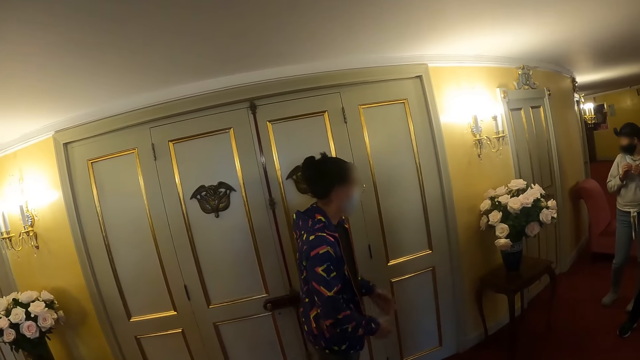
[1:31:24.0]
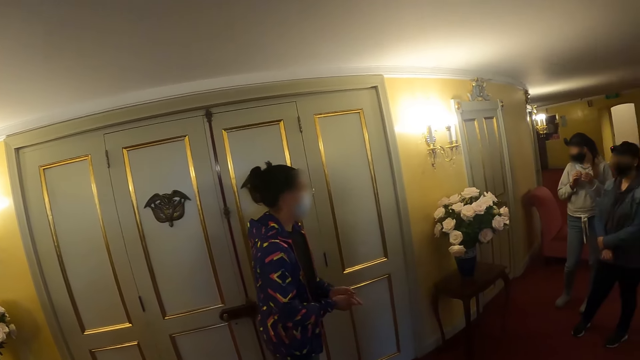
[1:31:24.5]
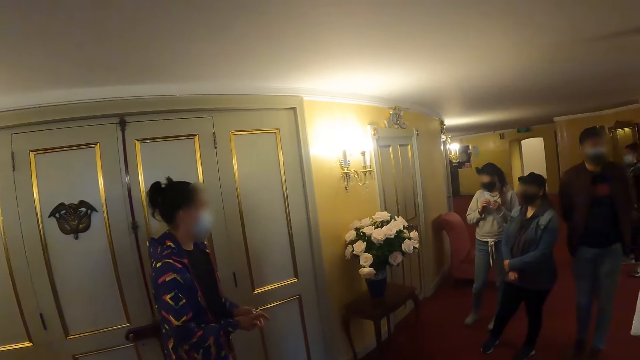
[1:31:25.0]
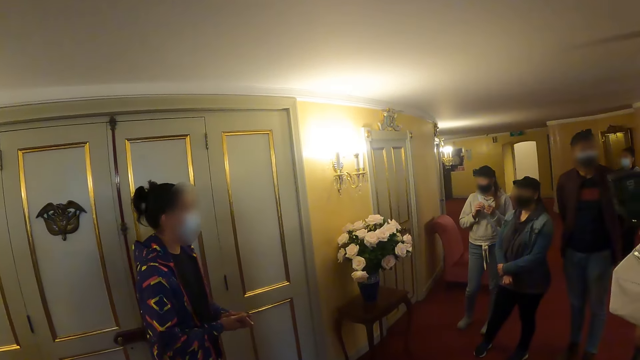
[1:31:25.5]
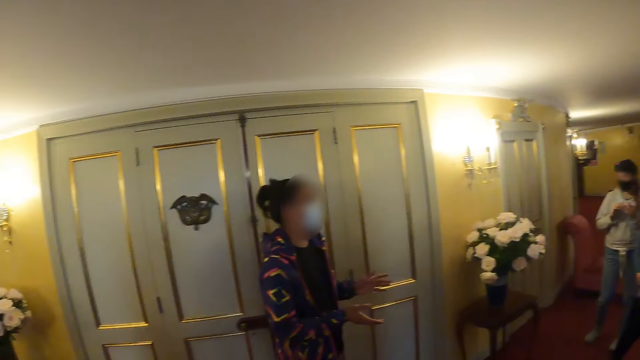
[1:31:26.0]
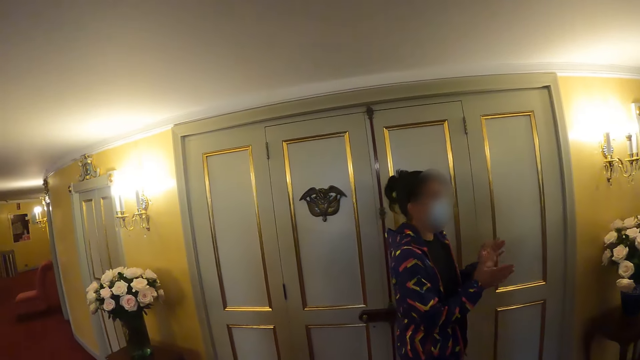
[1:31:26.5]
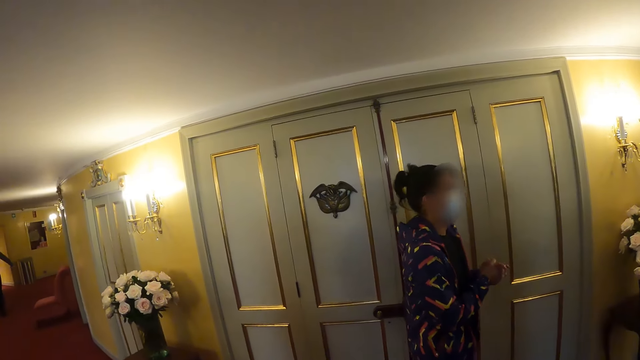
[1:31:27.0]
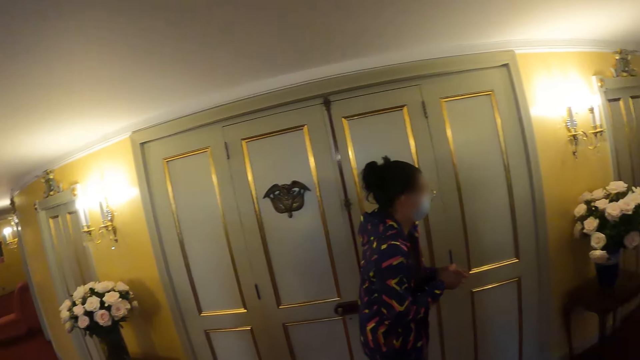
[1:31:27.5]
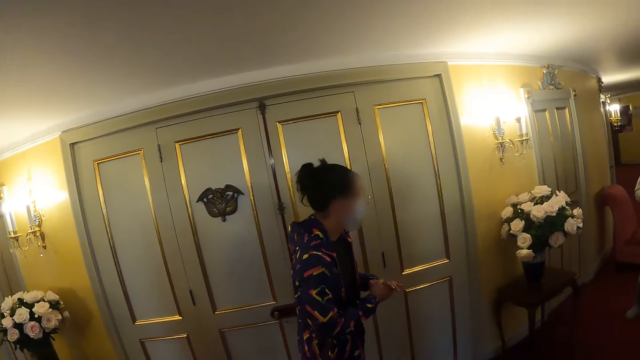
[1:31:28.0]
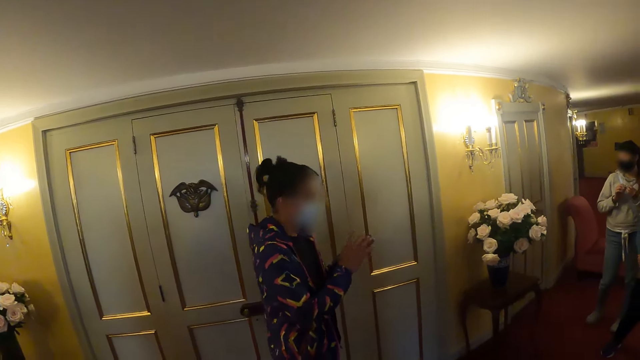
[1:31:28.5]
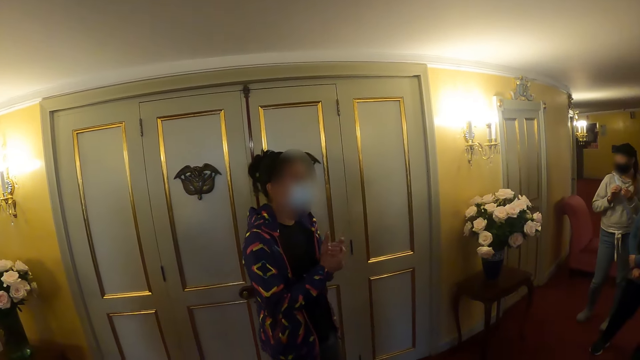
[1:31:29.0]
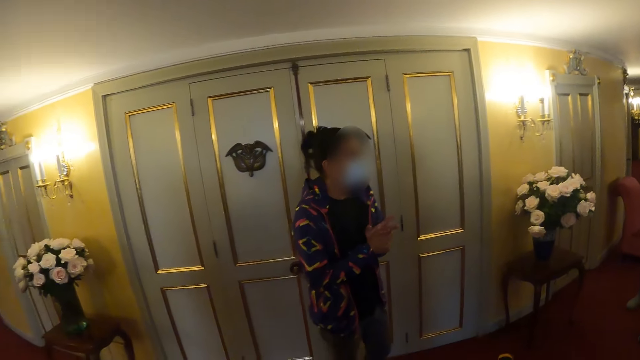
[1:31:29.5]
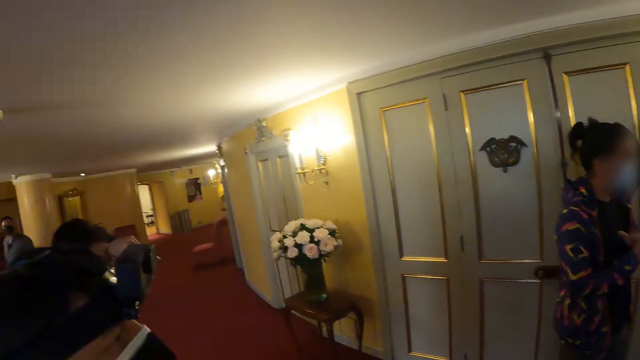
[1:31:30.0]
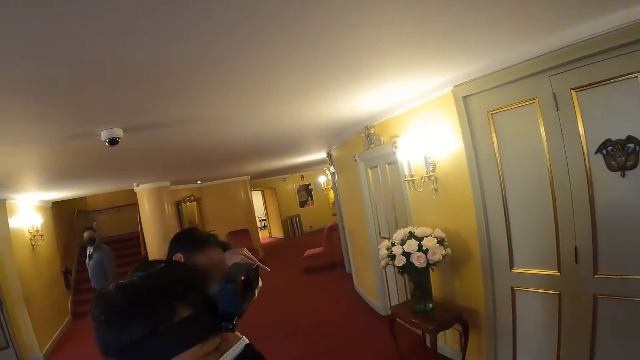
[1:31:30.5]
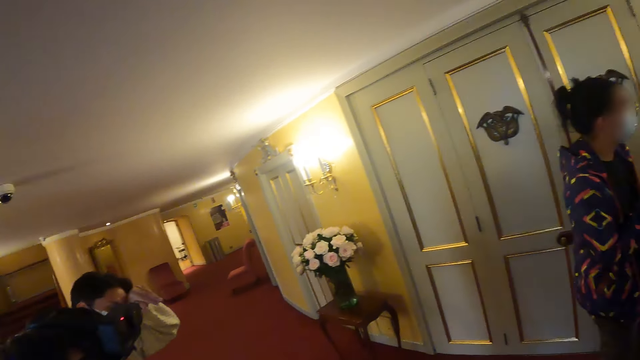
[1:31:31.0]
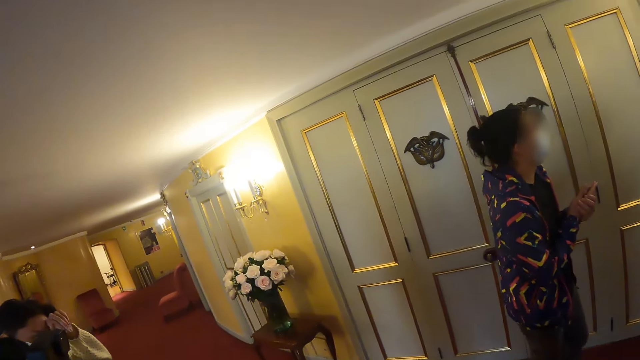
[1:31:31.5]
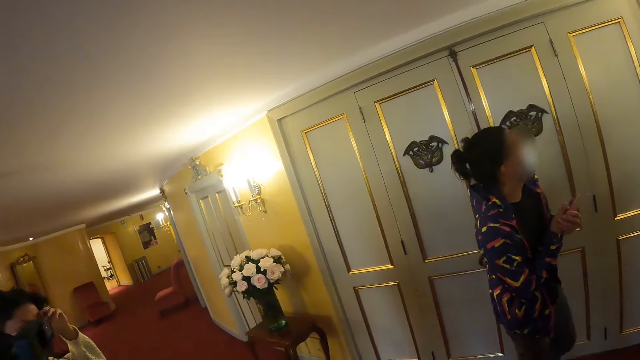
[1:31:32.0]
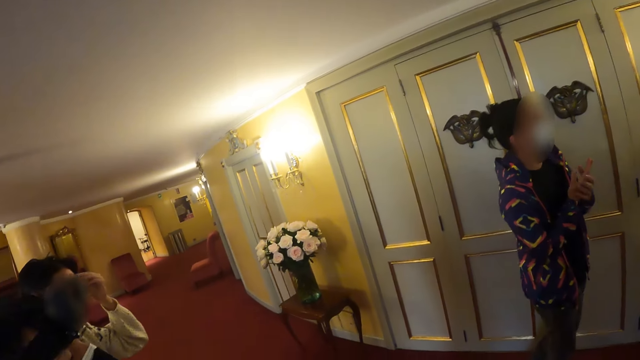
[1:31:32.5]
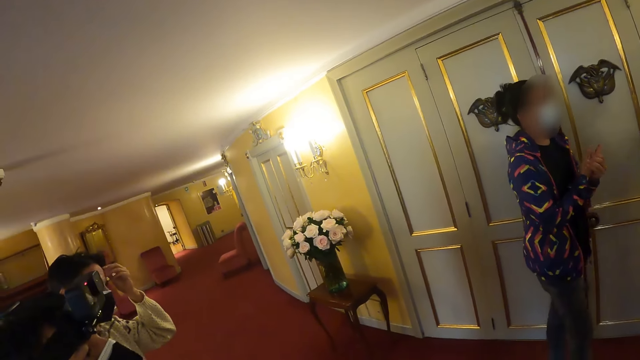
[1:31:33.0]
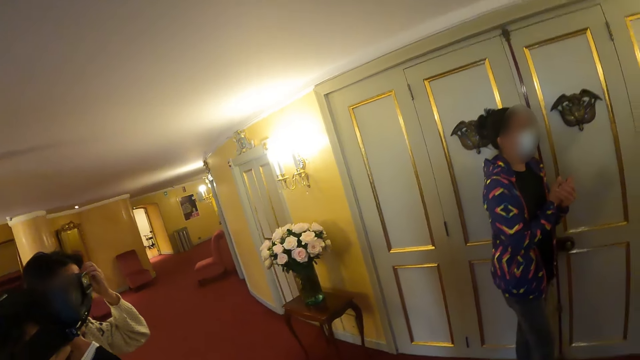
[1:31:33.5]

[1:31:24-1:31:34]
The camera wearer looks right. They look forward. They look left.

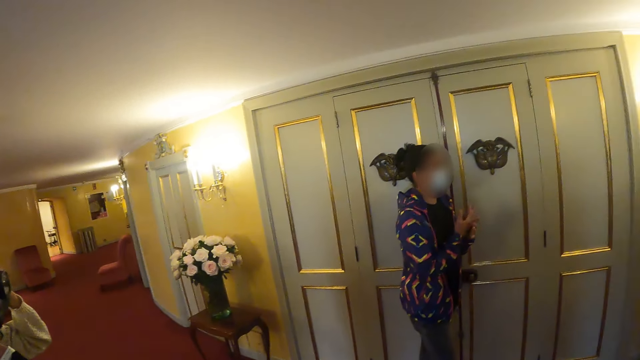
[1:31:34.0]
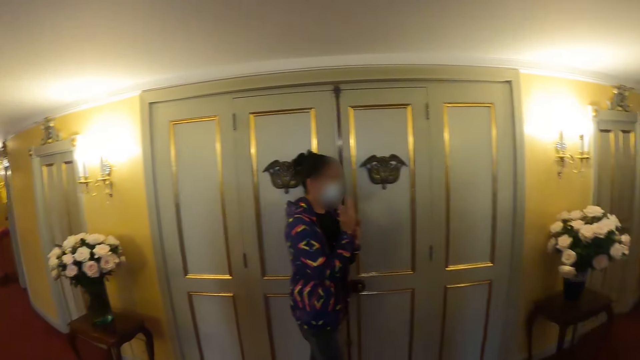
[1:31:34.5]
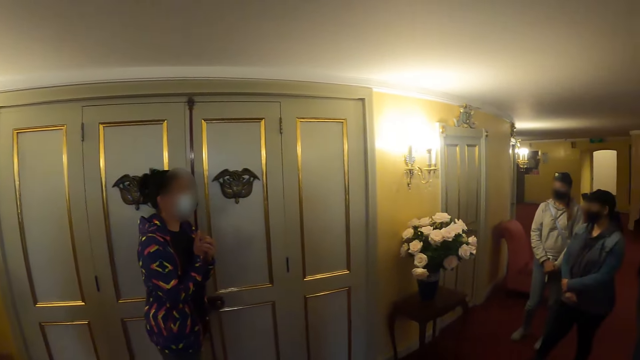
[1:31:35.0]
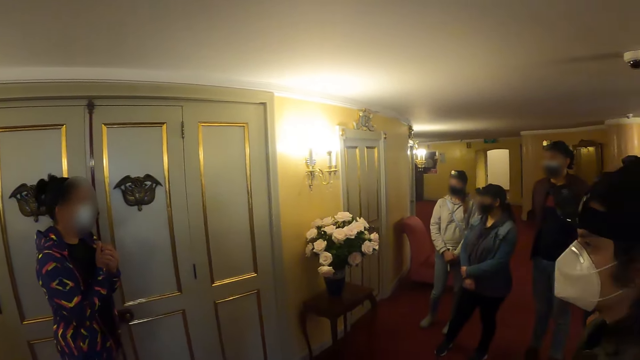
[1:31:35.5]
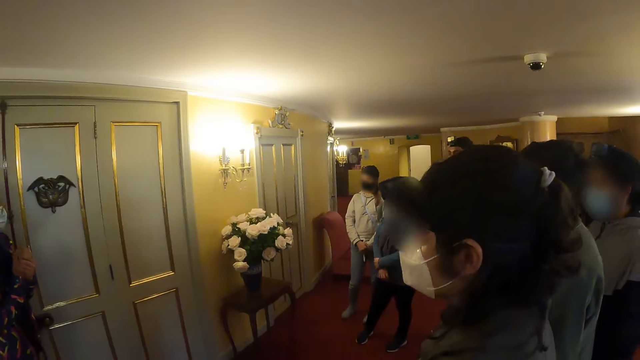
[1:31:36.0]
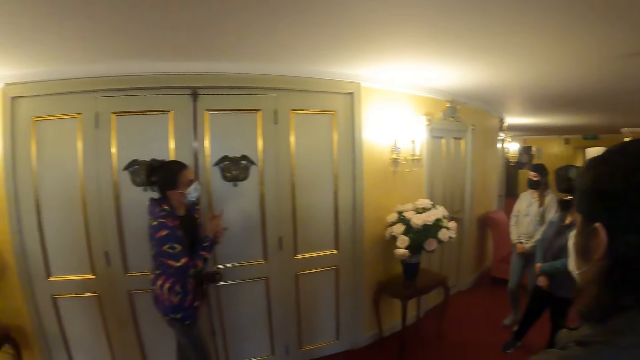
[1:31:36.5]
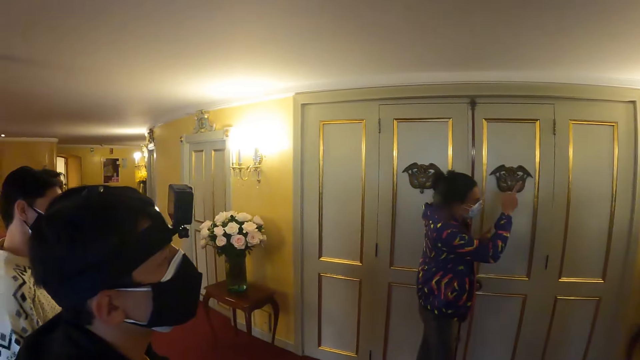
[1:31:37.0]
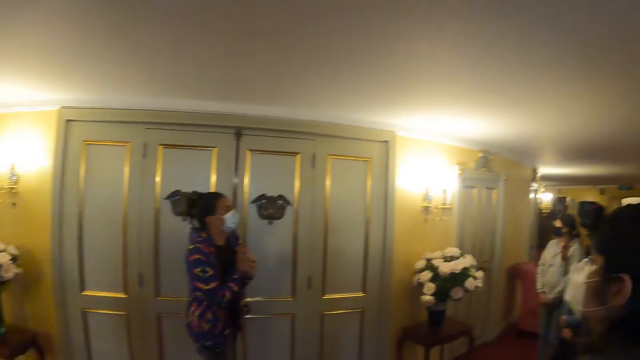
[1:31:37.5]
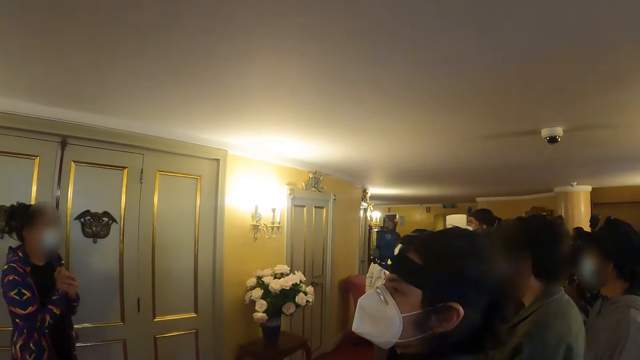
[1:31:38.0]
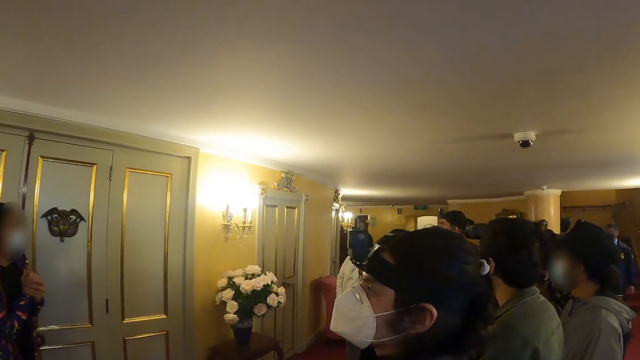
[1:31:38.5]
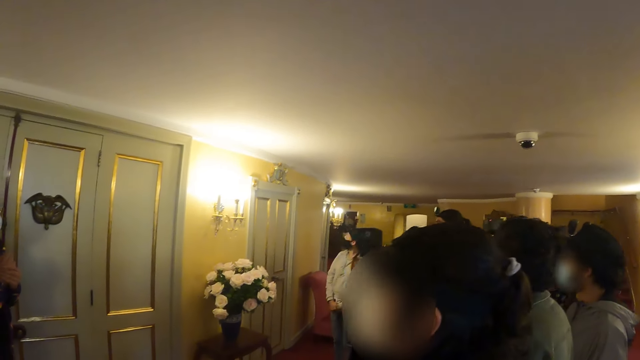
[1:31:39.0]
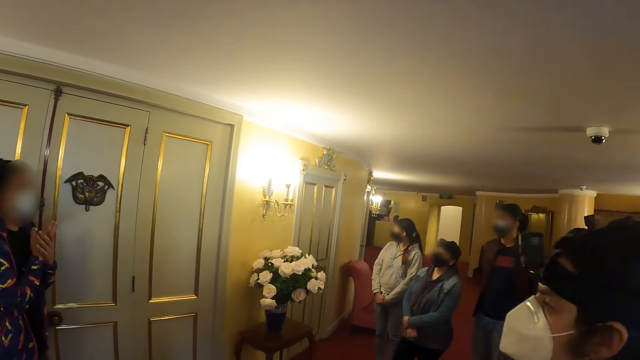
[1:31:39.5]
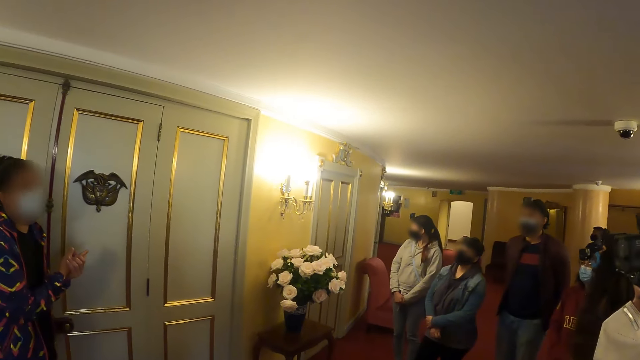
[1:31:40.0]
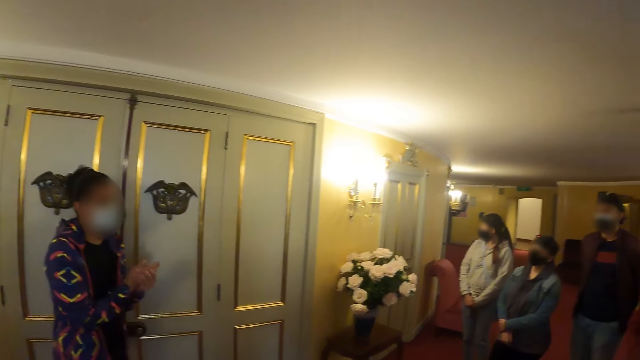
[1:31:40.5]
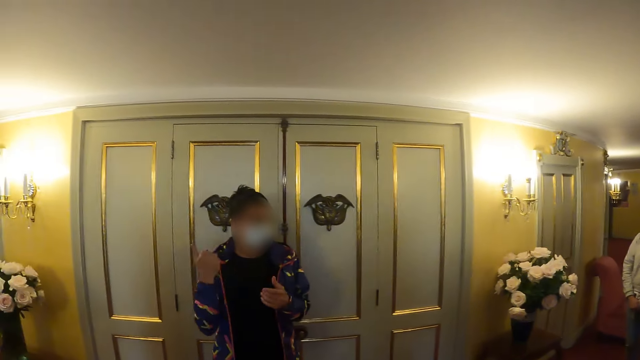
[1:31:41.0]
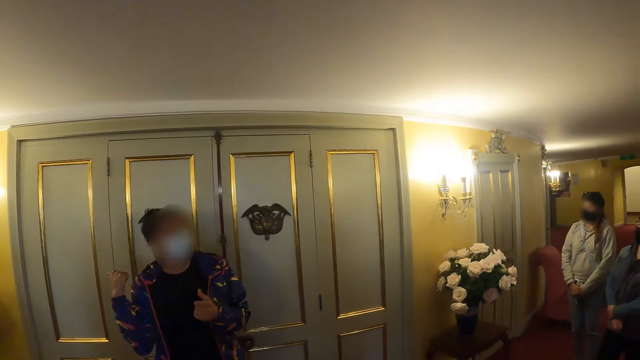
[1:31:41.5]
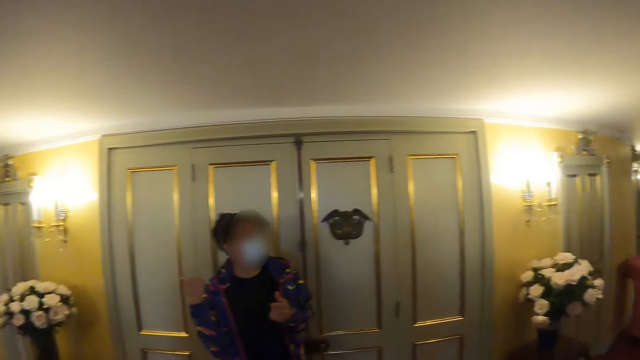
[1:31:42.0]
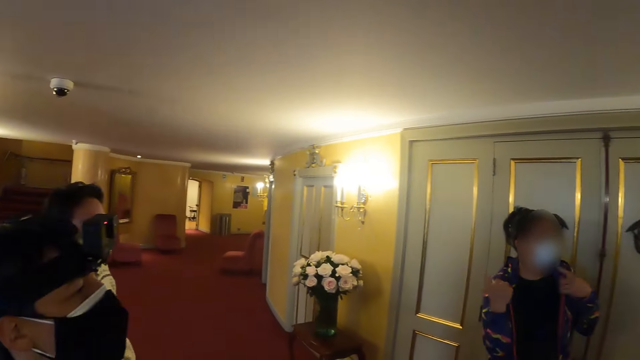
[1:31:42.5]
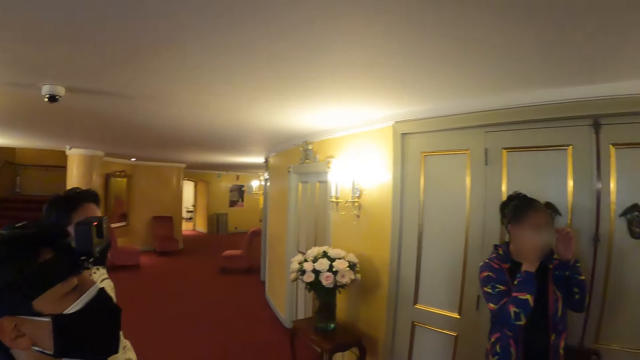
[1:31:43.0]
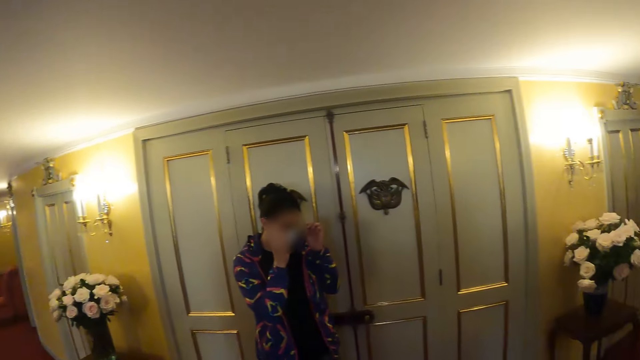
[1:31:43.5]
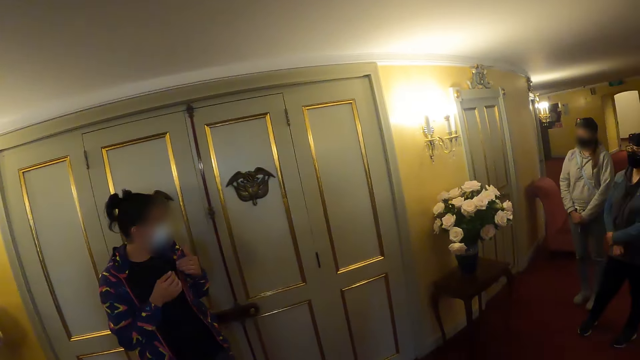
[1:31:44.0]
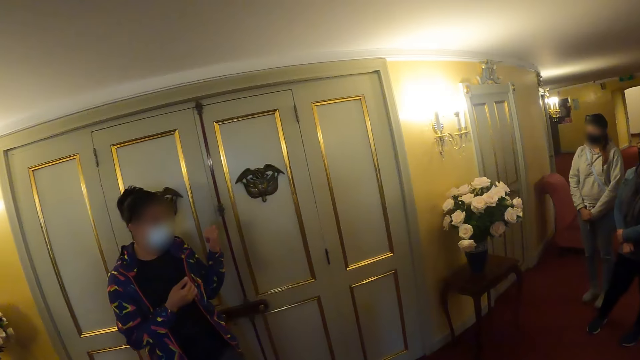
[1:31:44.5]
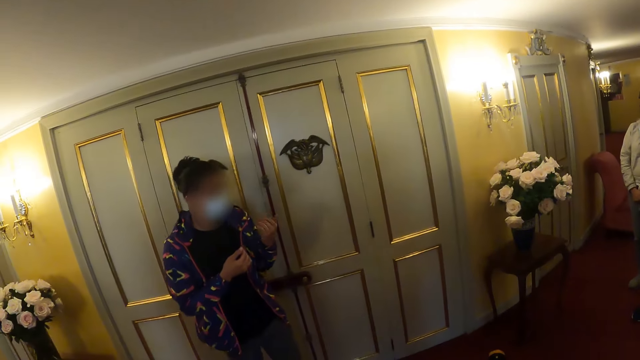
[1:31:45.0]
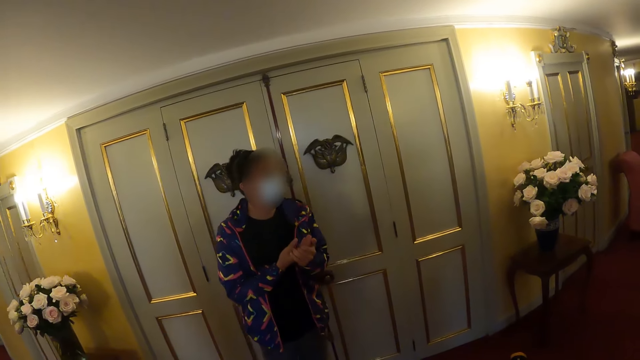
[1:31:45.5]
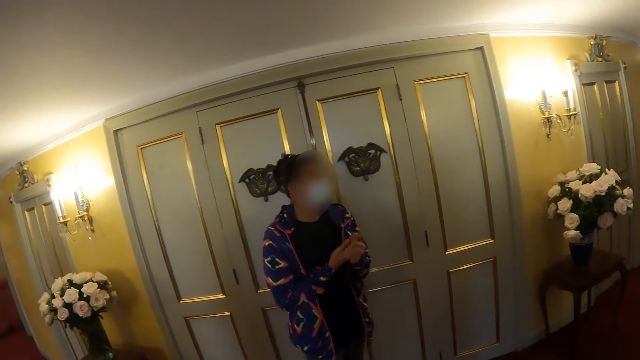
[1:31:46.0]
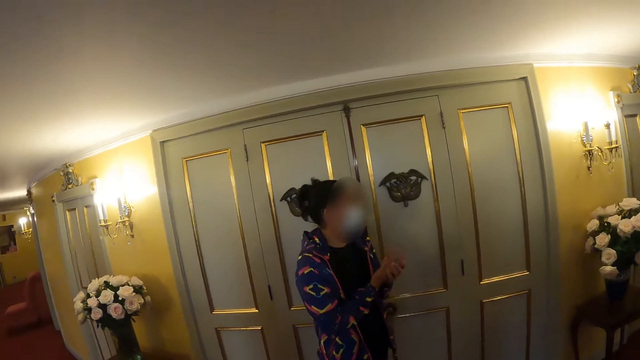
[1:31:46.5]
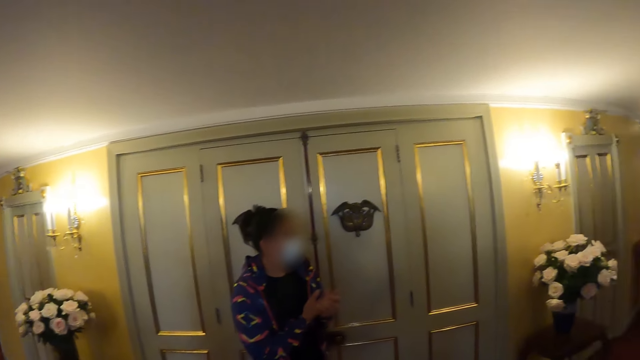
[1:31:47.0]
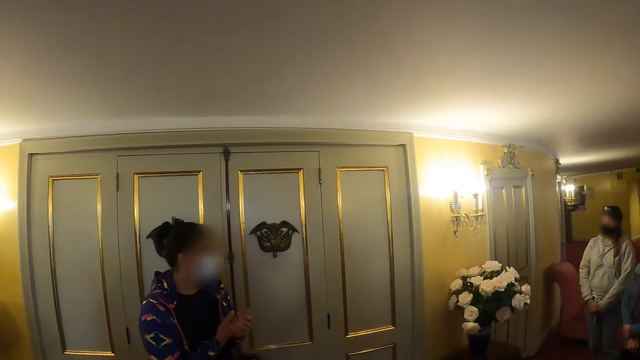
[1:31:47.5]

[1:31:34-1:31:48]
The camera wearer looks right. They look left. They look right. They look forward. They look left. They look forward.
